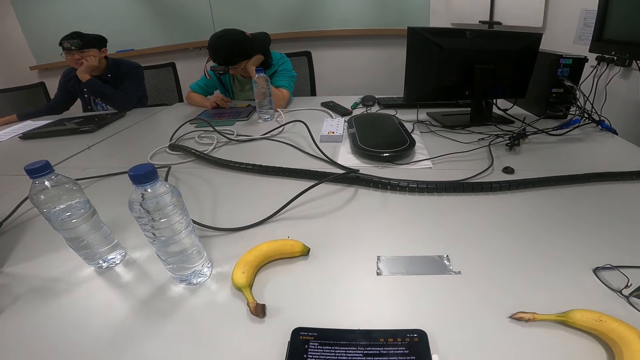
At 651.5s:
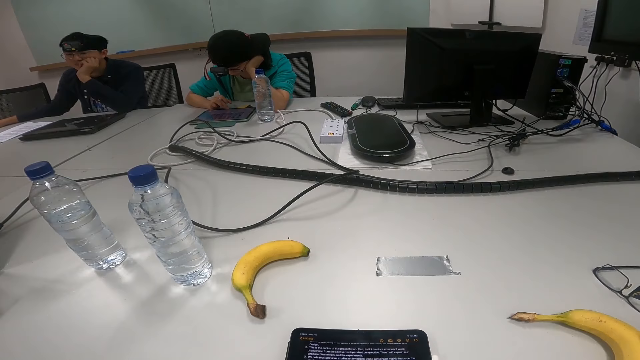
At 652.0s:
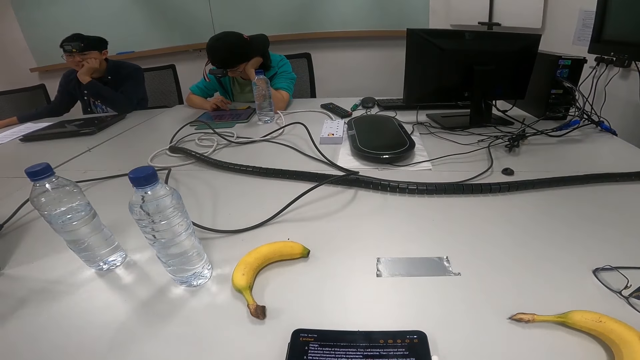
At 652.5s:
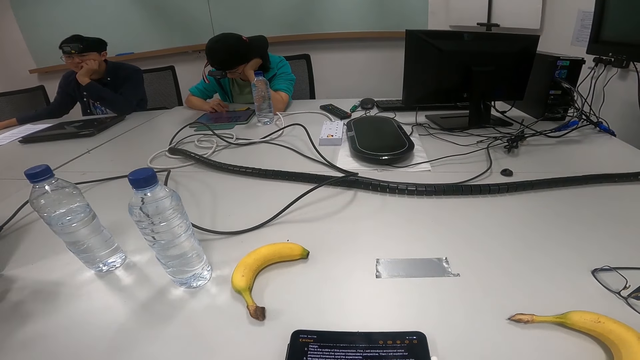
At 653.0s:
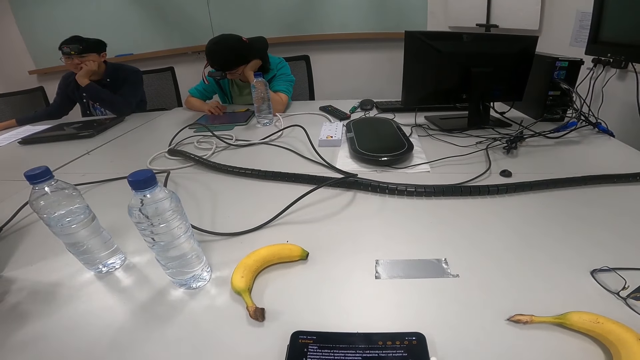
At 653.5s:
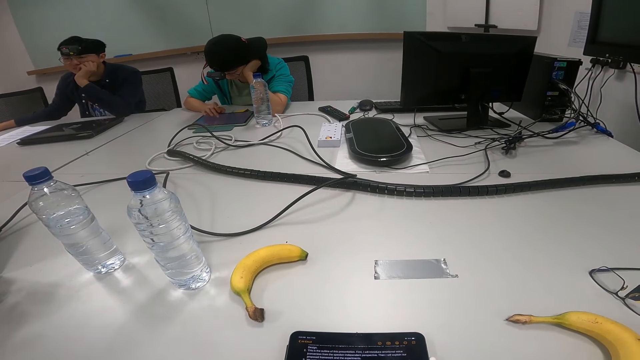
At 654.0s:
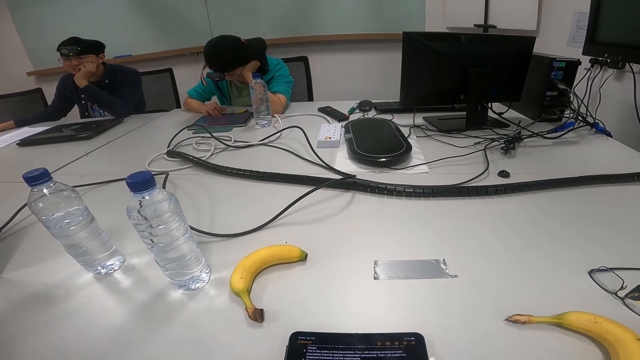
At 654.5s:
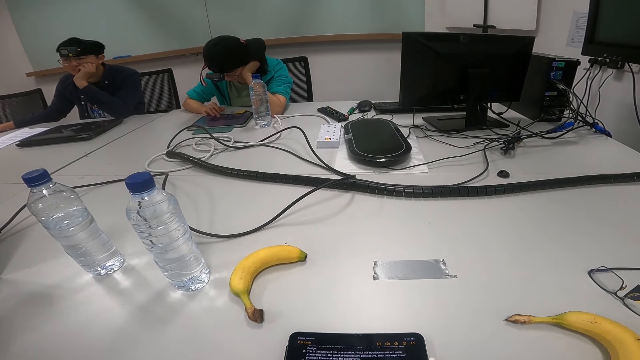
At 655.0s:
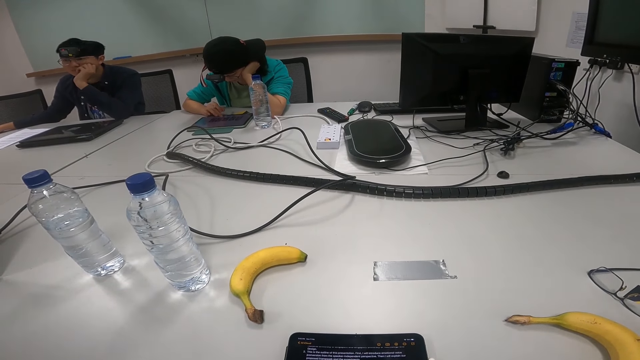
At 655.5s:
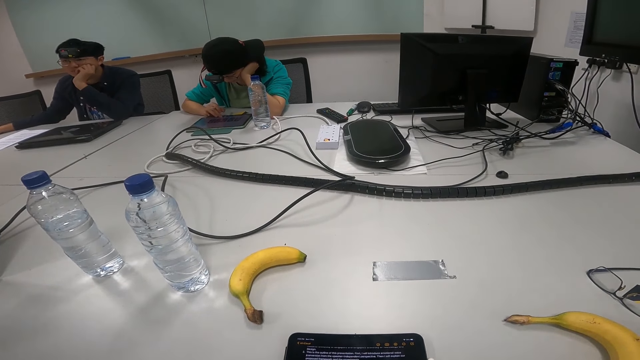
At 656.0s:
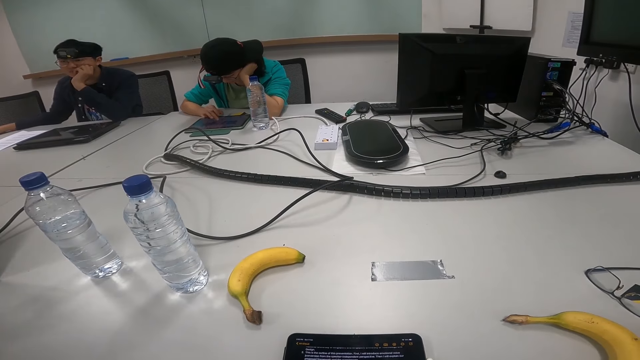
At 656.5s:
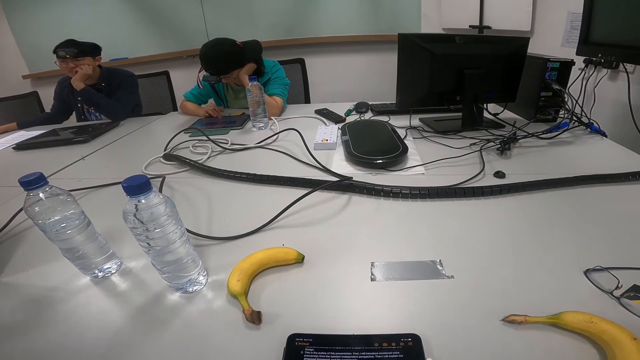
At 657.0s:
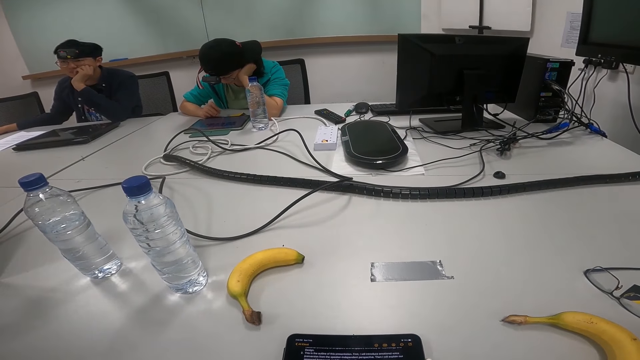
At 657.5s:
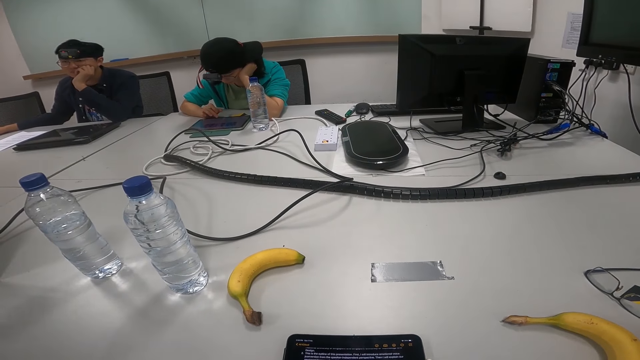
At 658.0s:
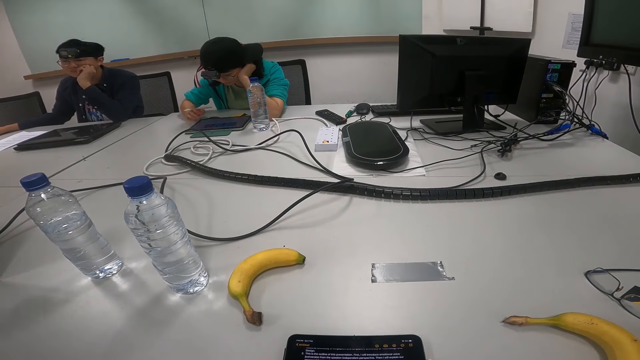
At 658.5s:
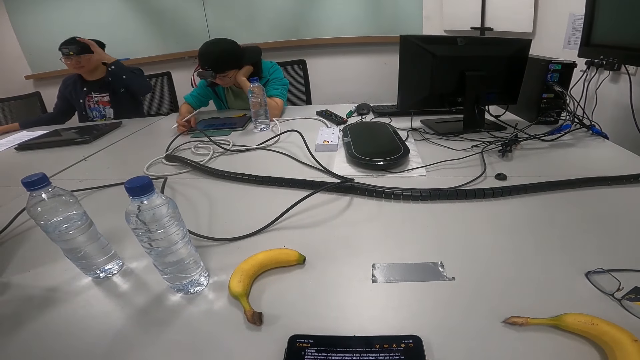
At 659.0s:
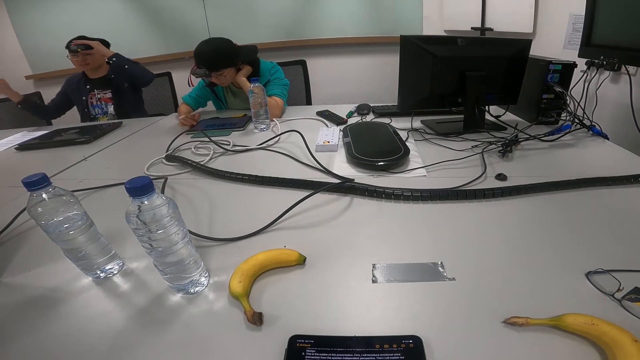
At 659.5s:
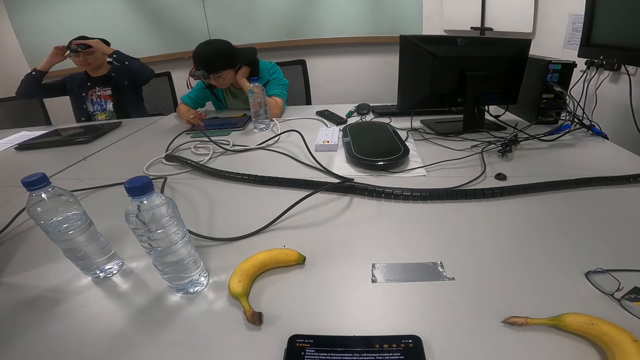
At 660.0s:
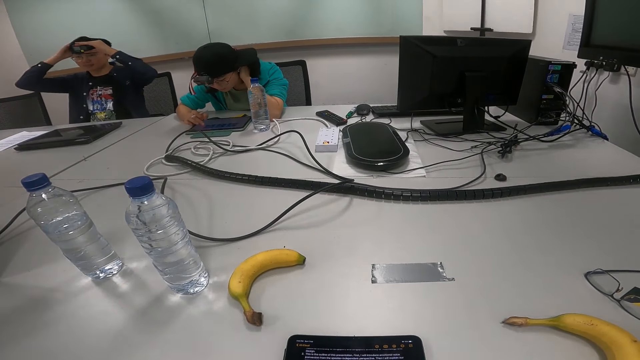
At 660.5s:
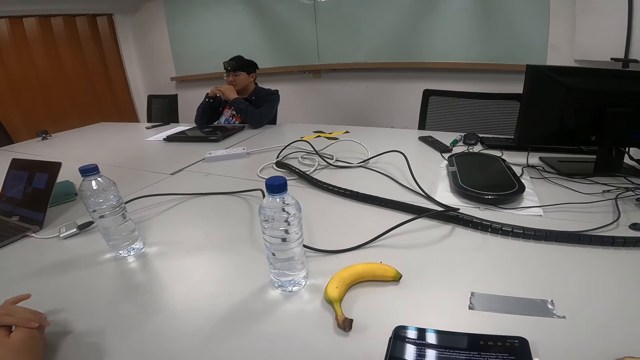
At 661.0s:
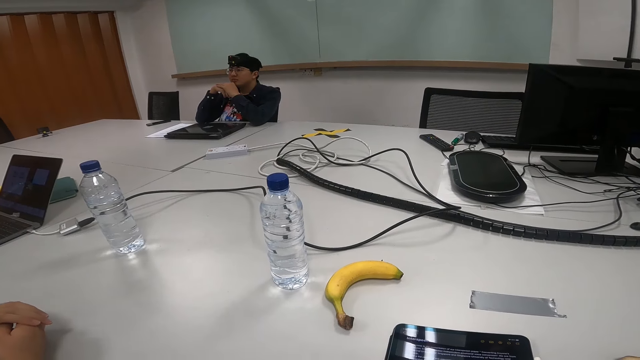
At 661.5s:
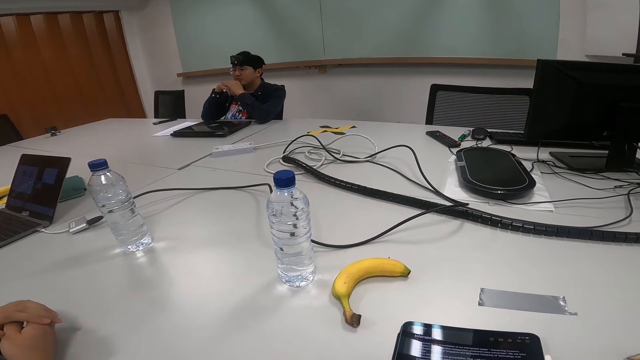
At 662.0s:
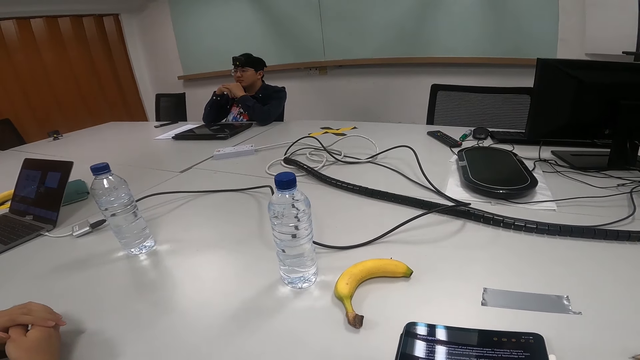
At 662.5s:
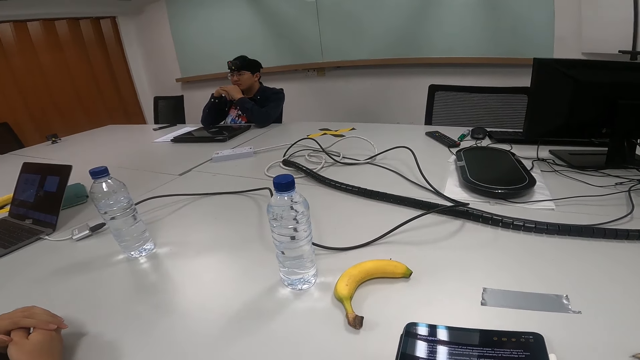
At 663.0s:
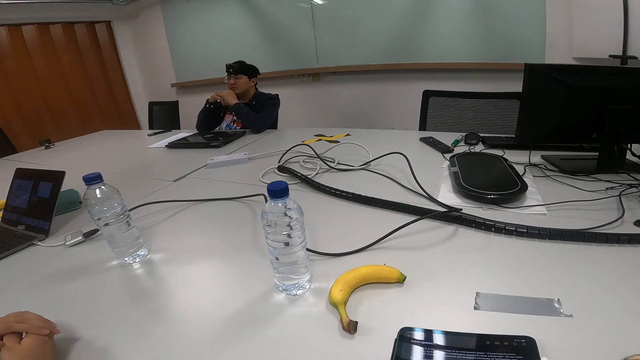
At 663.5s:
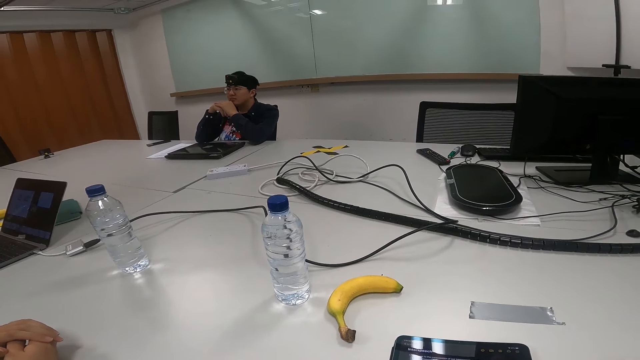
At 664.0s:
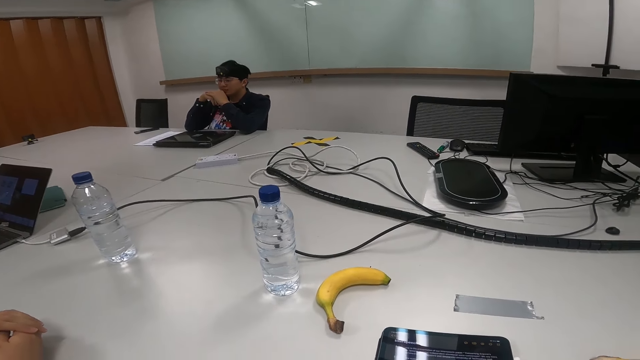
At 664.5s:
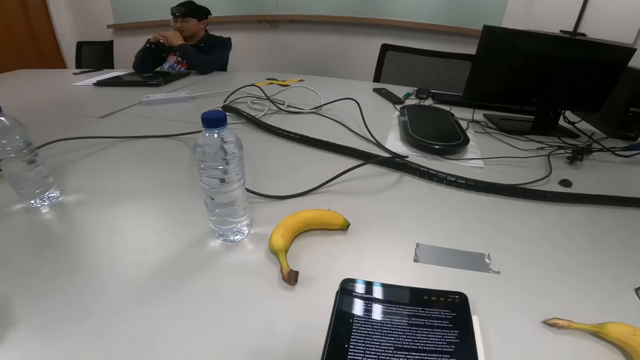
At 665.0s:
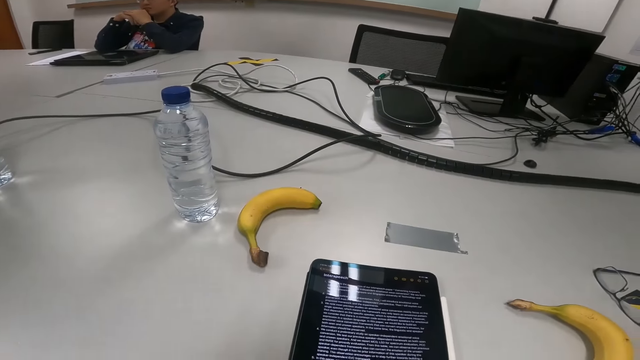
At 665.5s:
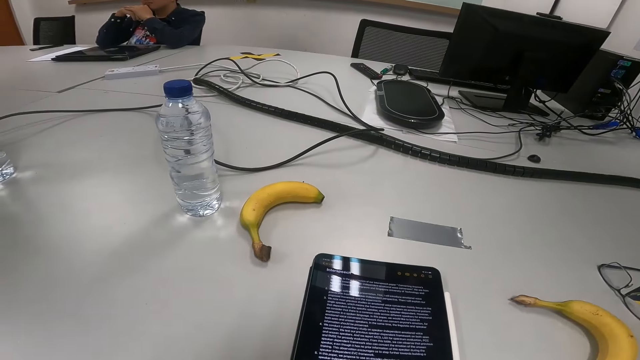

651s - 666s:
A person nods the head. The person aligns the camera. The person nods the head. The person talks.

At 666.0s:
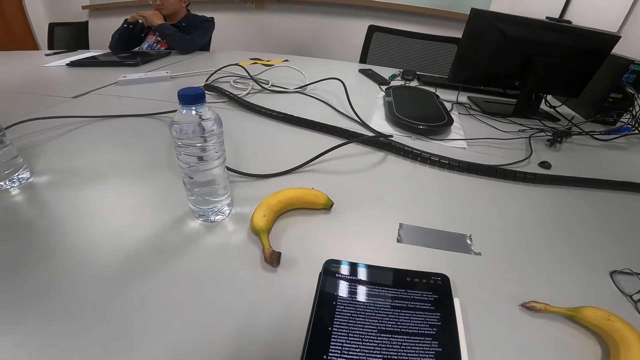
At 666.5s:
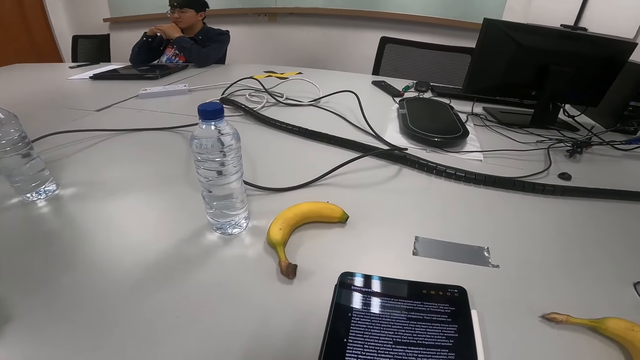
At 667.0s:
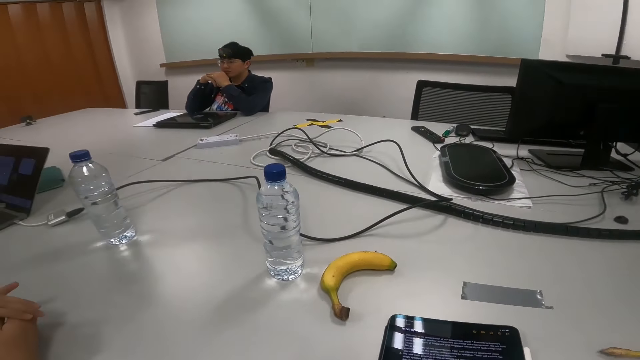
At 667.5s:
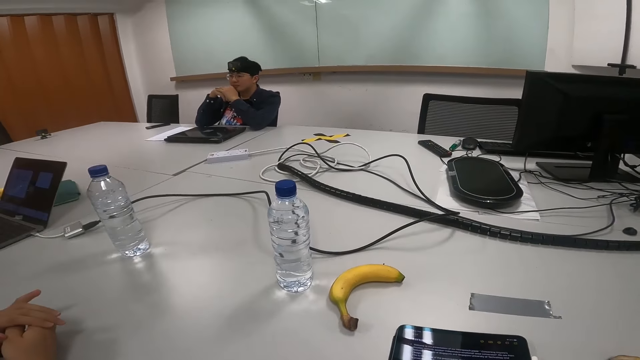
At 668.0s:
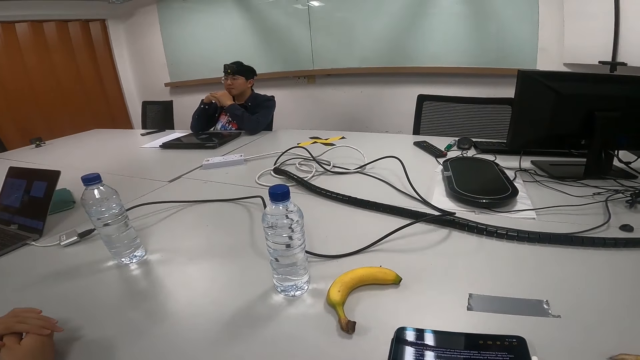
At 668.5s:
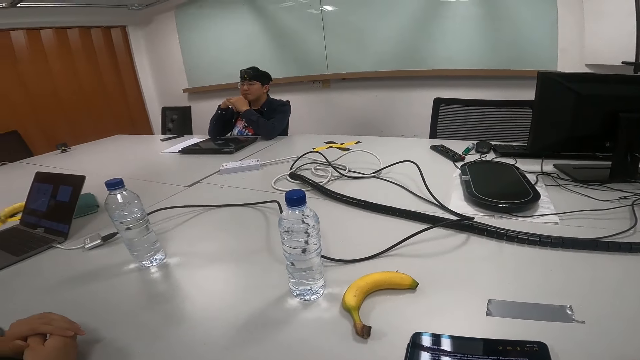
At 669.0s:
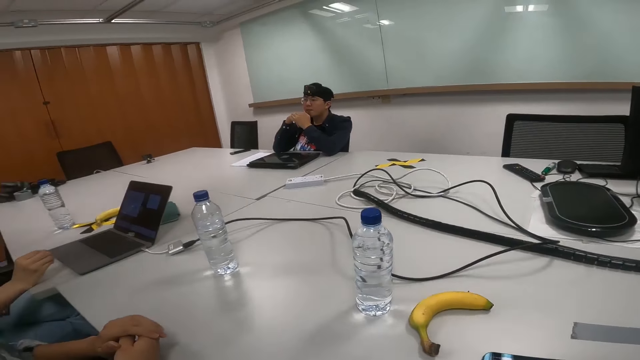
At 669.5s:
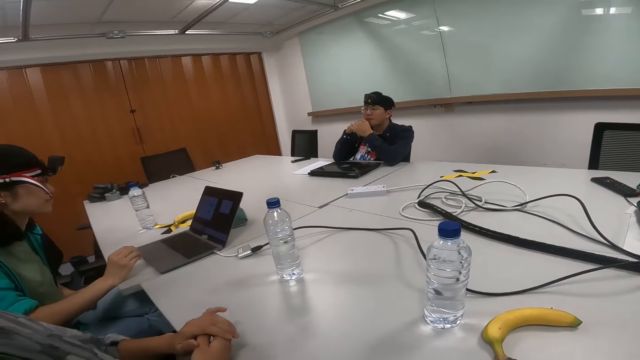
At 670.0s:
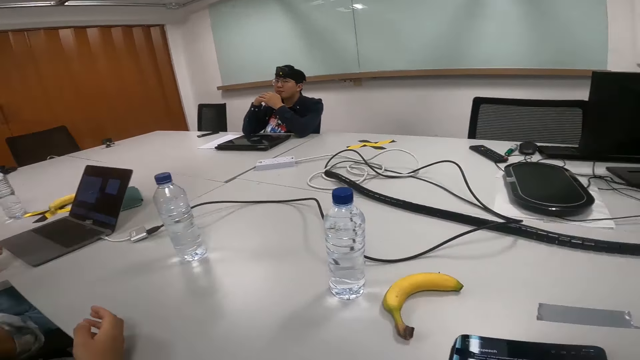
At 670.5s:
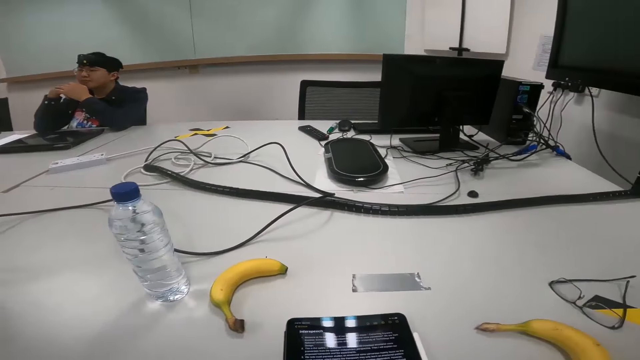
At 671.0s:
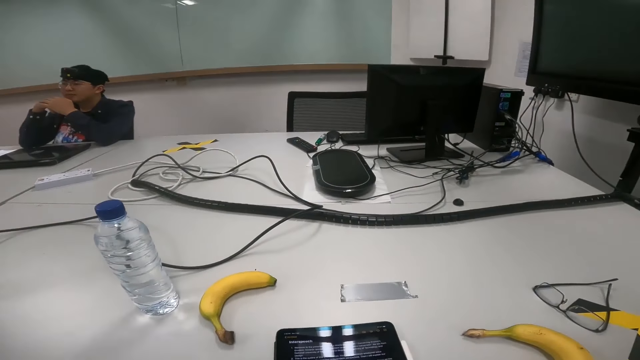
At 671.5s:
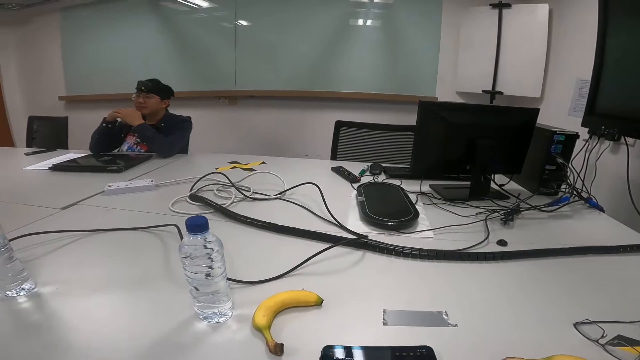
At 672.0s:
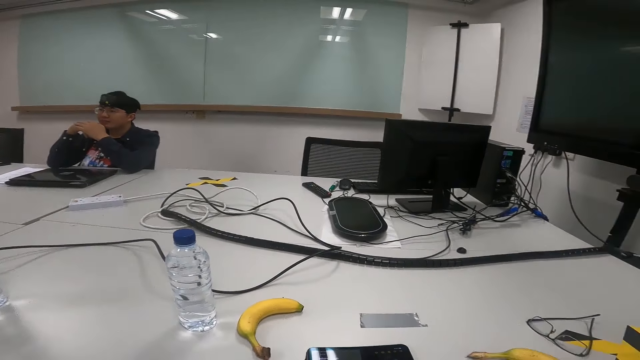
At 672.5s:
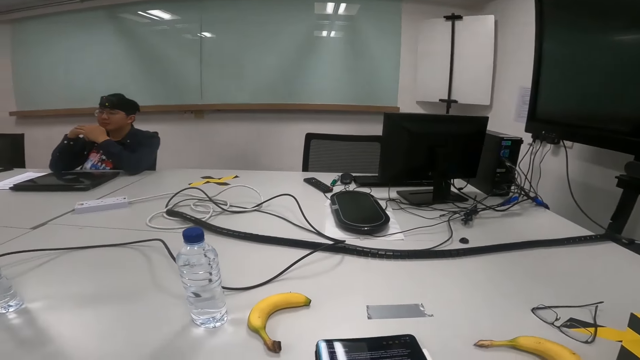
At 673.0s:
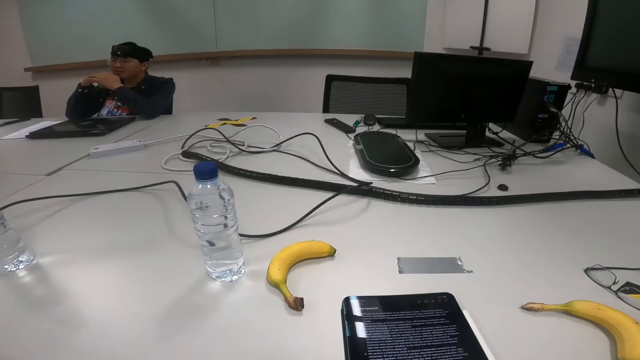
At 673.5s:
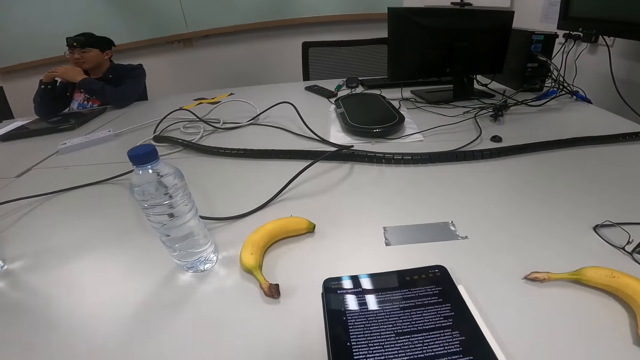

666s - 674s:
A person touches the face.
